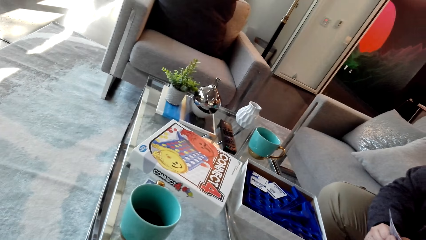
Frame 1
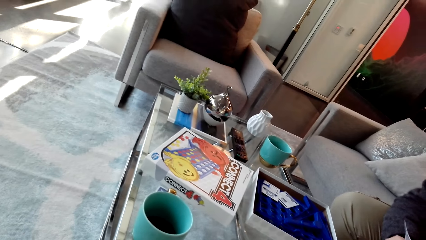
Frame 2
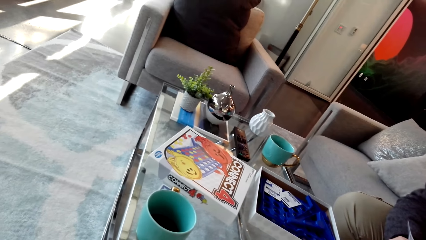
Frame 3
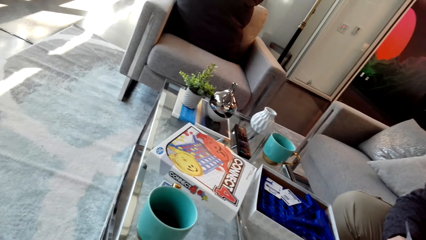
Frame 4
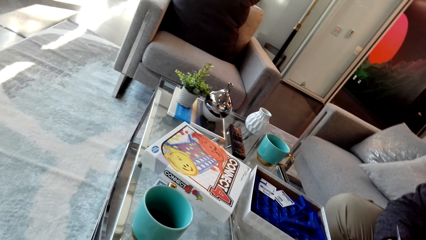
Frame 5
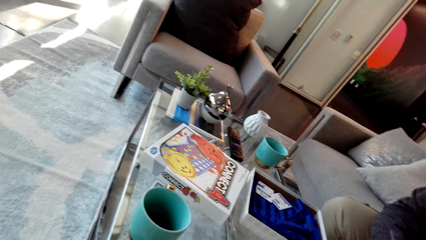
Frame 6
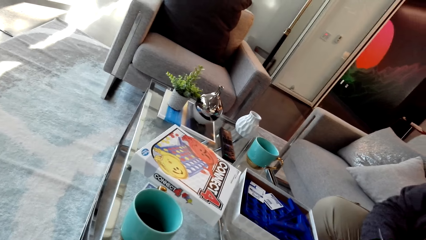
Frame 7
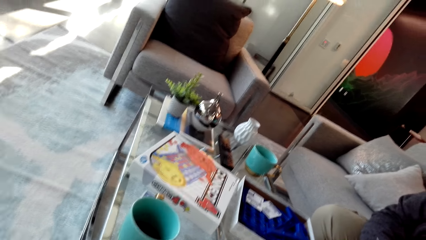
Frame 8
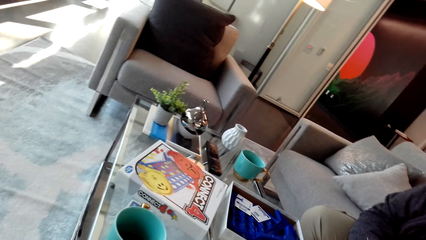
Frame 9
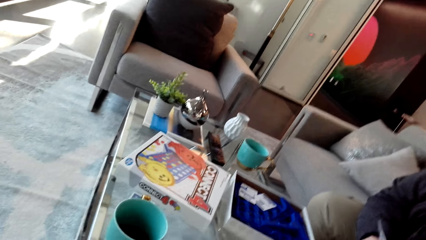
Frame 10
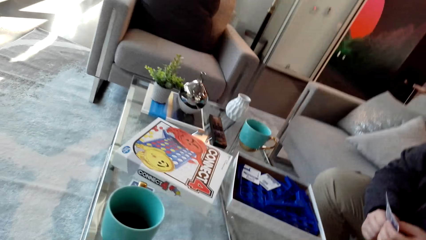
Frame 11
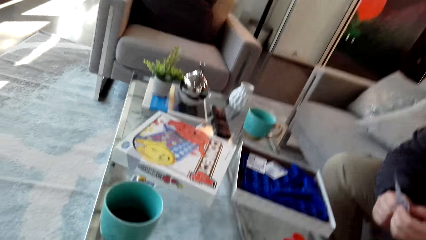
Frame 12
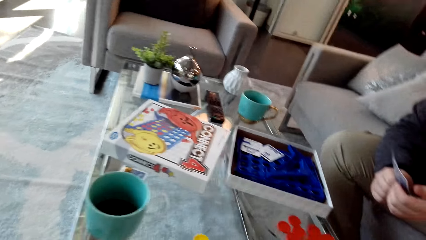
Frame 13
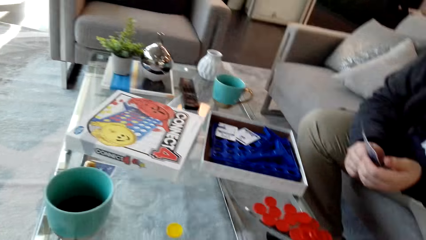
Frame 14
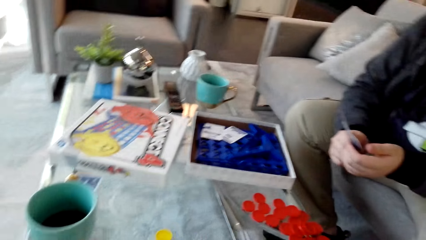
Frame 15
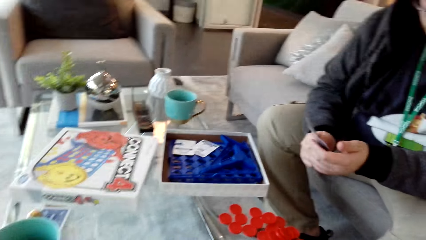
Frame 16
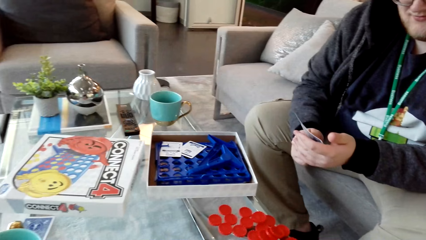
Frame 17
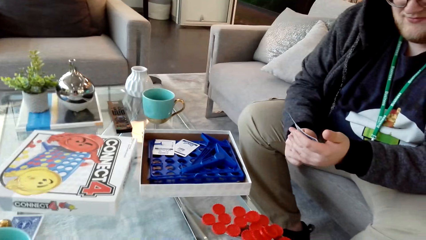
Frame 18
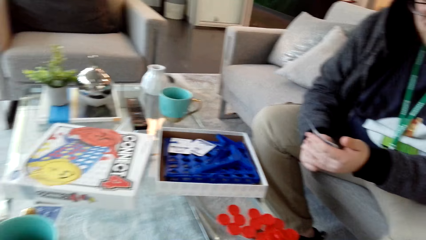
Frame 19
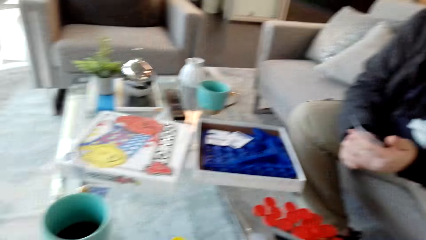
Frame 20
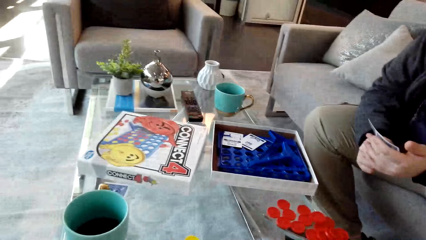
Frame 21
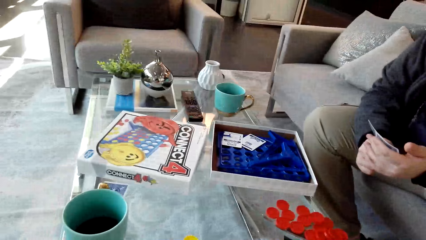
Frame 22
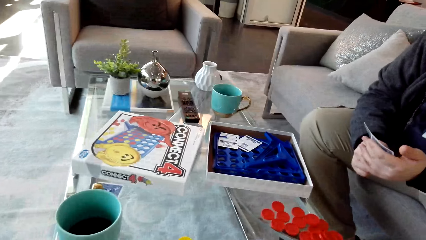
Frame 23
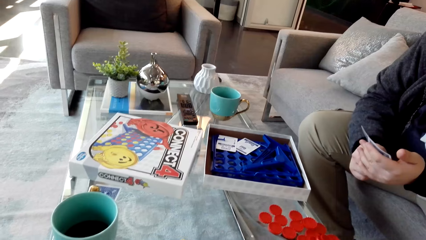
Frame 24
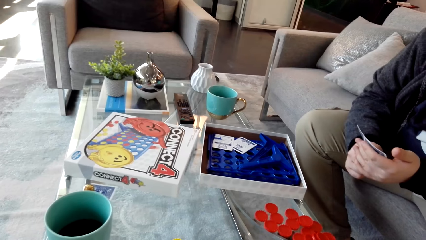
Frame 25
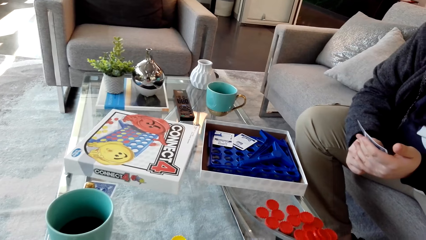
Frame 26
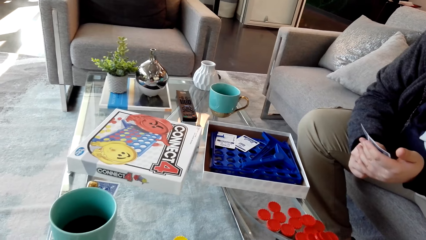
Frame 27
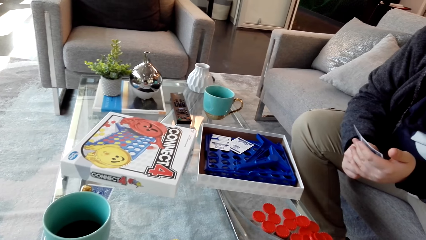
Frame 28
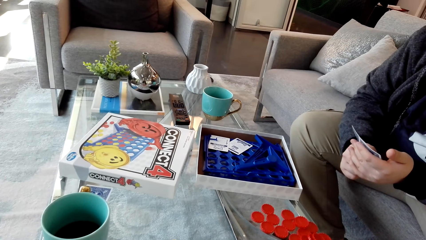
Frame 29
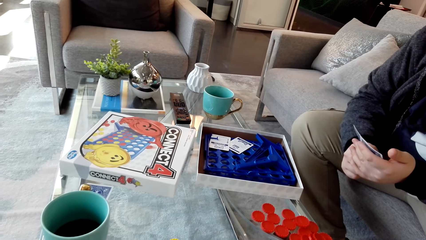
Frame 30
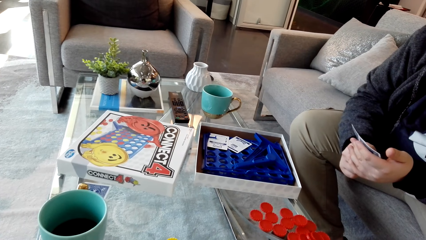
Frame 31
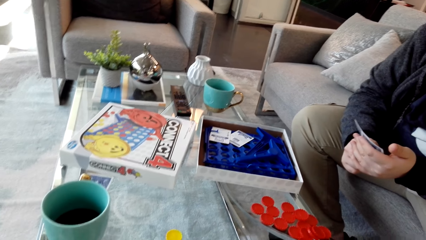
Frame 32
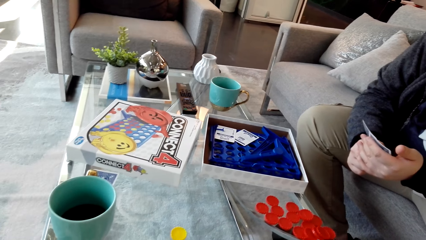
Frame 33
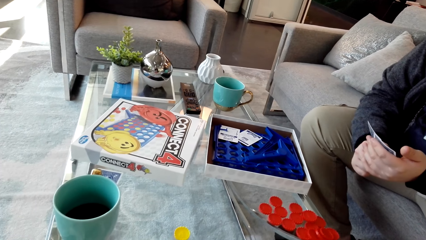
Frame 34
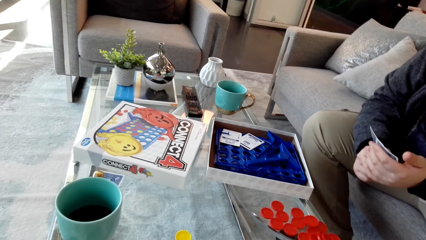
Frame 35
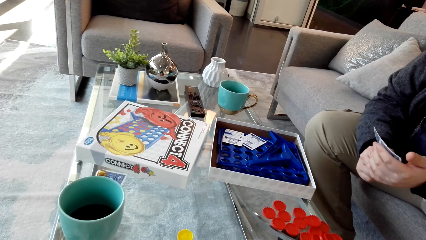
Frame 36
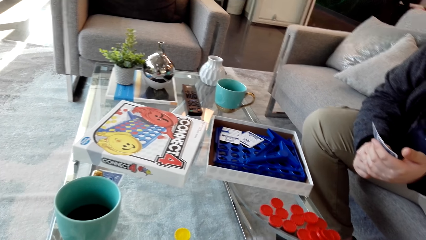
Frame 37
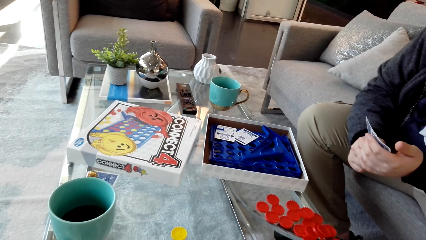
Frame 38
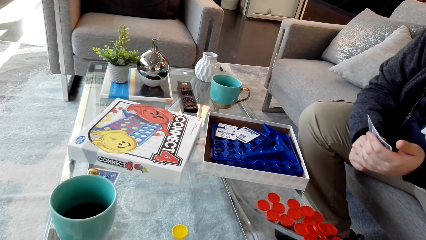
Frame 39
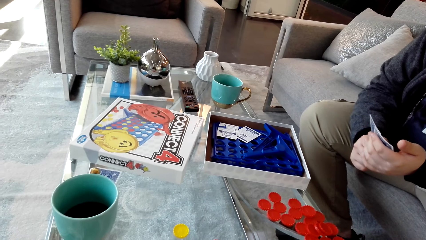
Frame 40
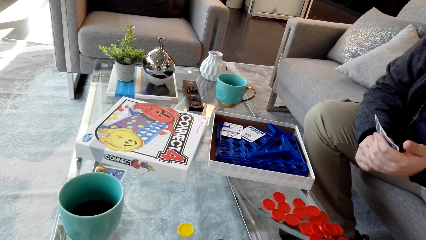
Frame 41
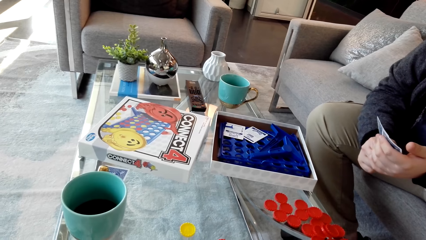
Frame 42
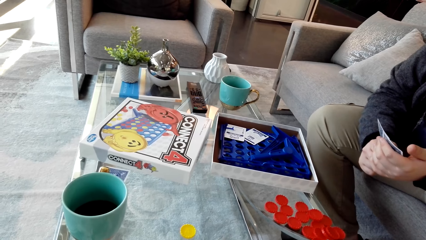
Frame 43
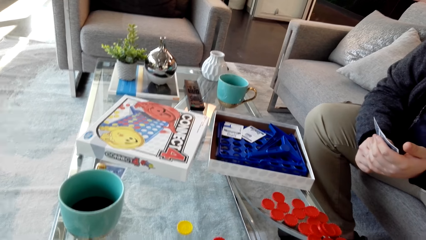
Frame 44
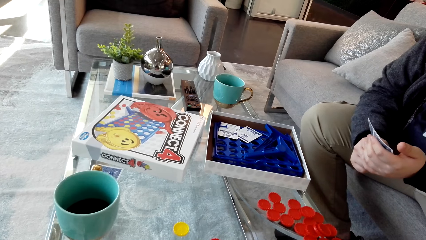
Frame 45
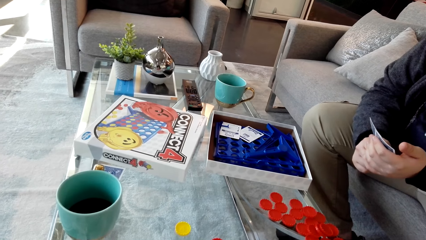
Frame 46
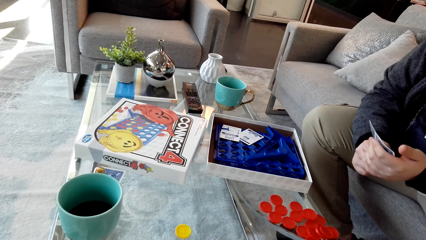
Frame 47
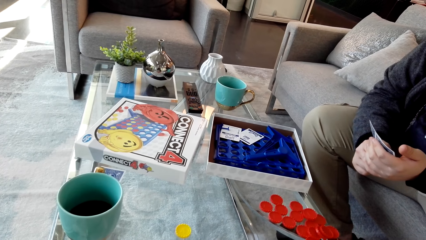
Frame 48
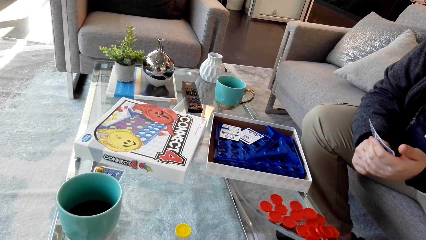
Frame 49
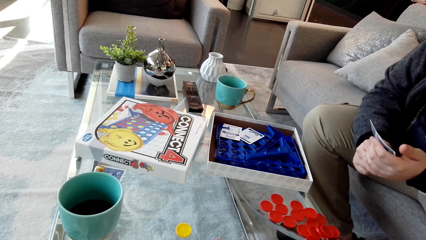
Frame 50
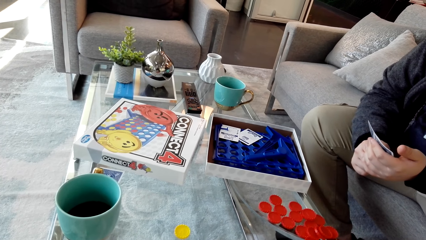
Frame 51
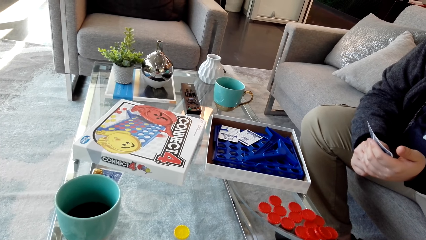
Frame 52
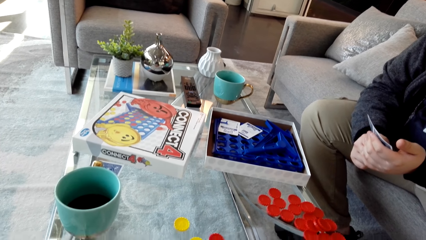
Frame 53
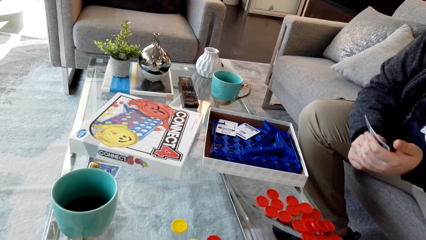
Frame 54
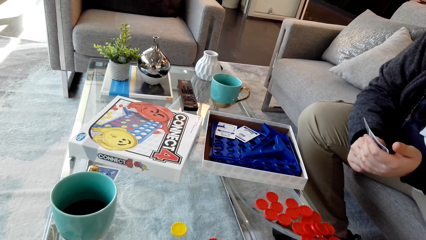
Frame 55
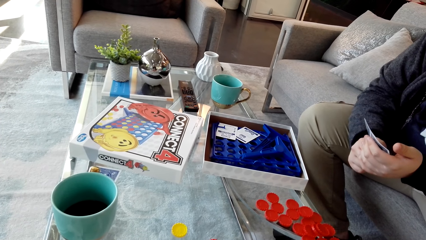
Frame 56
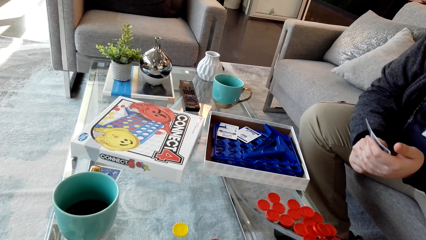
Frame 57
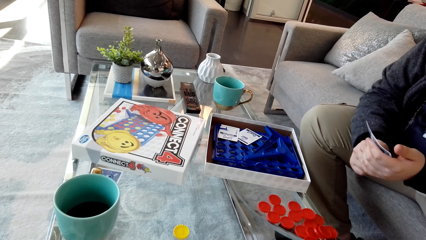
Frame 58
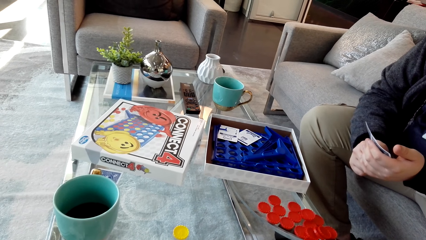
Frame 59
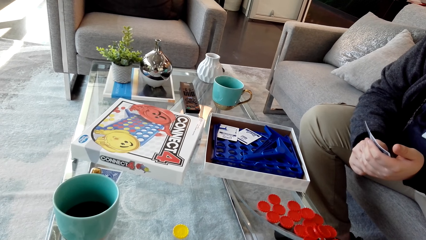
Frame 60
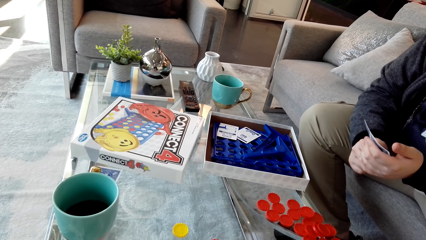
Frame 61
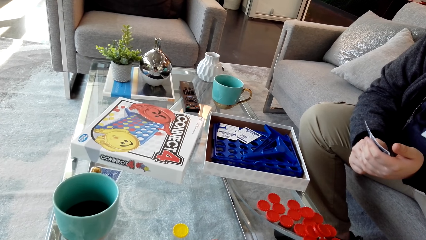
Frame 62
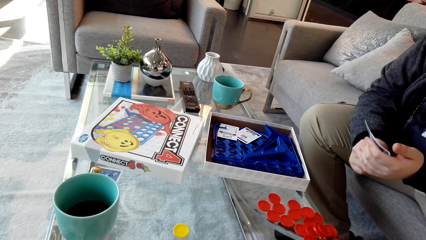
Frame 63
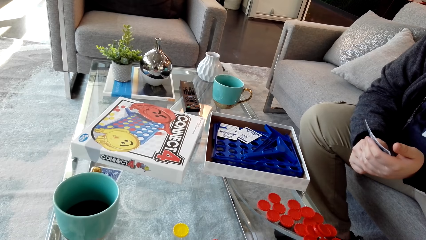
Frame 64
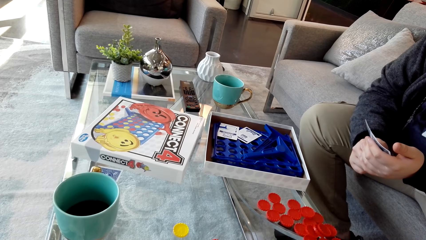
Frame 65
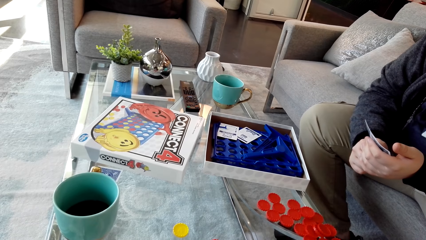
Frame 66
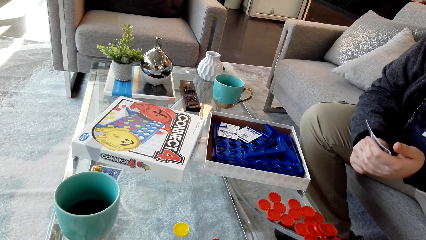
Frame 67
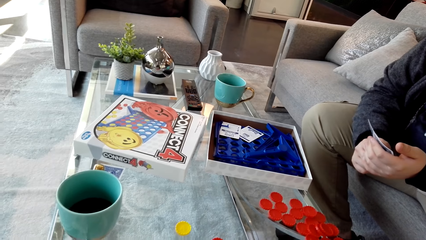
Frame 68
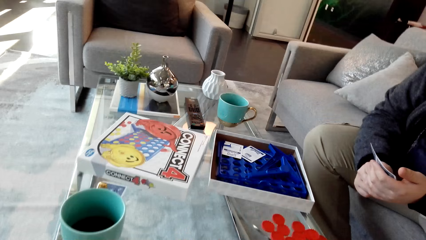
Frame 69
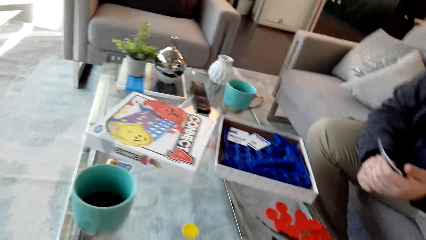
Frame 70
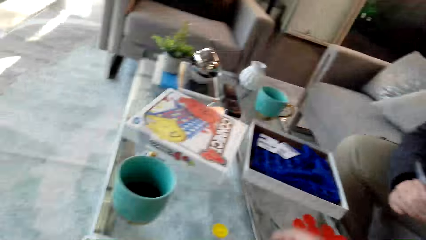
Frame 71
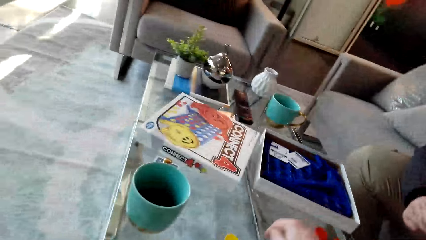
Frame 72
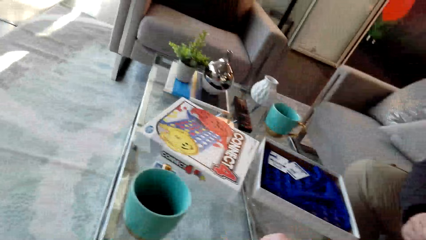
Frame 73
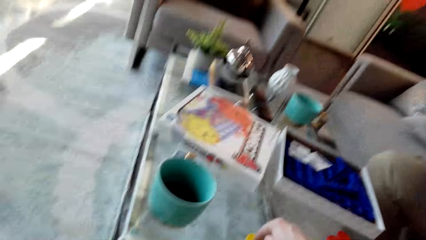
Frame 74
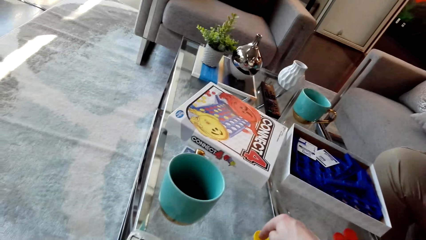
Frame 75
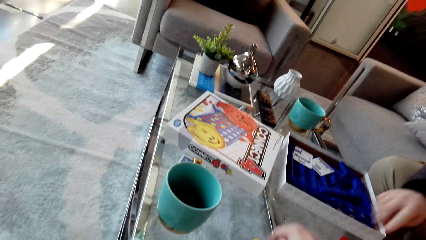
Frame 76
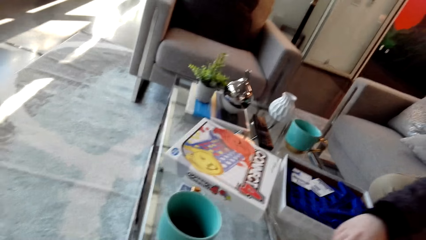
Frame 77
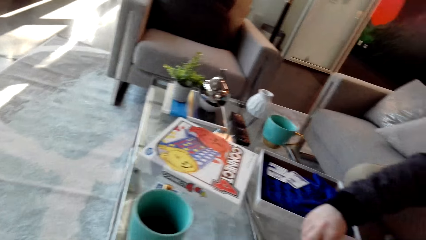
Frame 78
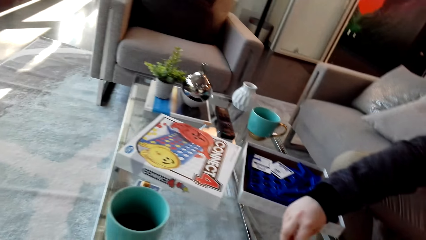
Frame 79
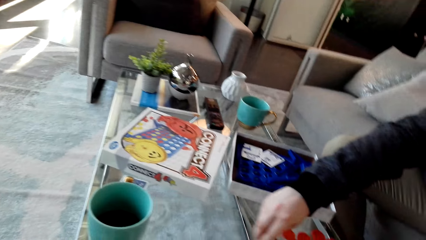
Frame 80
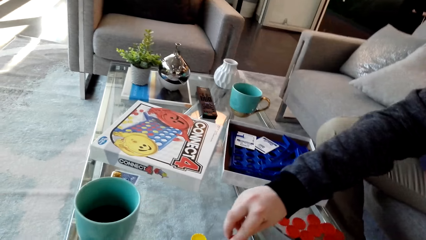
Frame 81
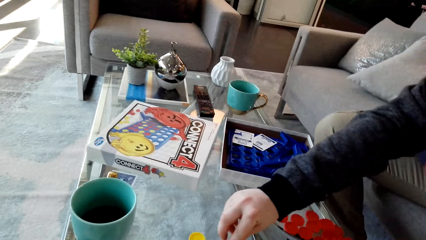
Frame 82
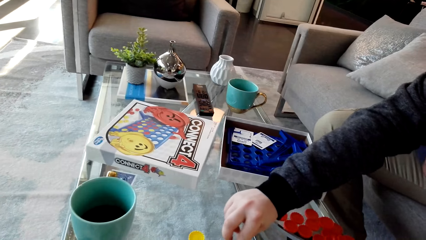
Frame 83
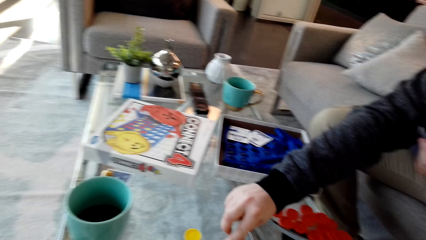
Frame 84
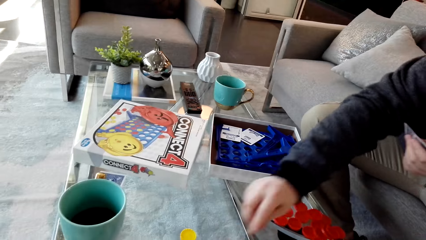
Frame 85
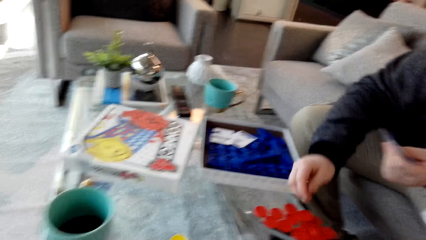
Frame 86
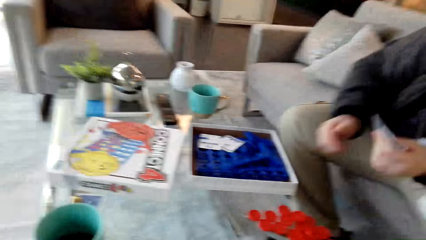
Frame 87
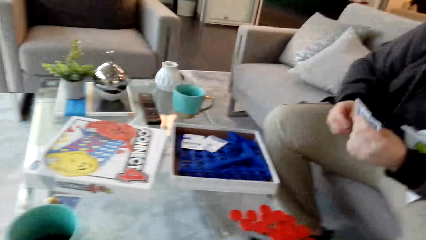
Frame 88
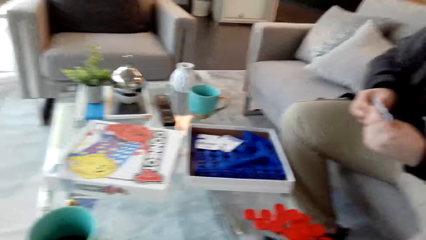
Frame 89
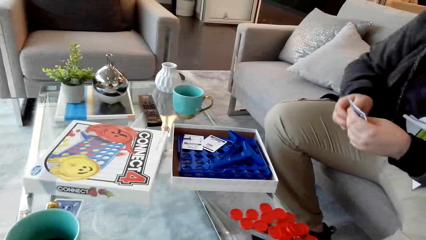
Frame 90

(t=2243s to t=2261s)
A man examines the cards. The camera wearer moves the hands and moves a bottle top. The man moves the bottle top and picks up the dice.
